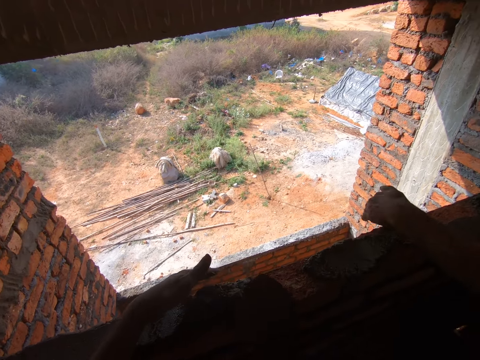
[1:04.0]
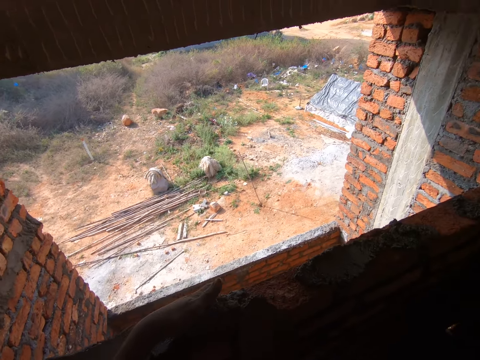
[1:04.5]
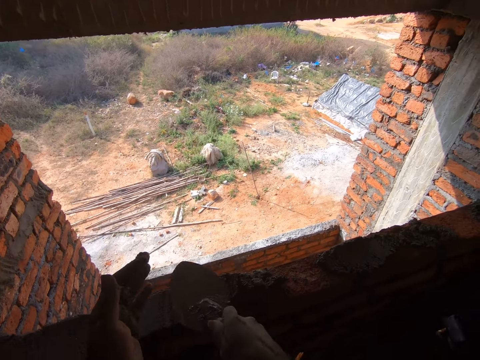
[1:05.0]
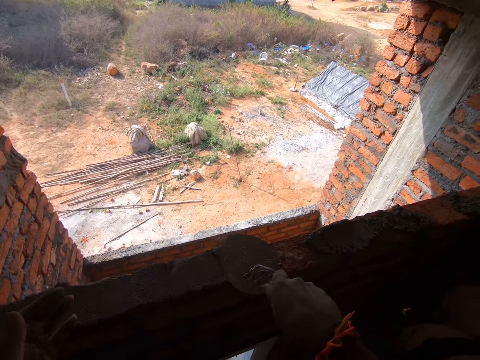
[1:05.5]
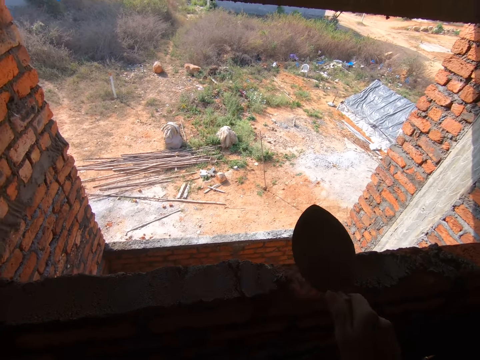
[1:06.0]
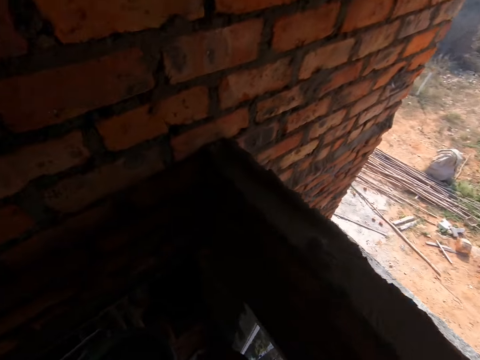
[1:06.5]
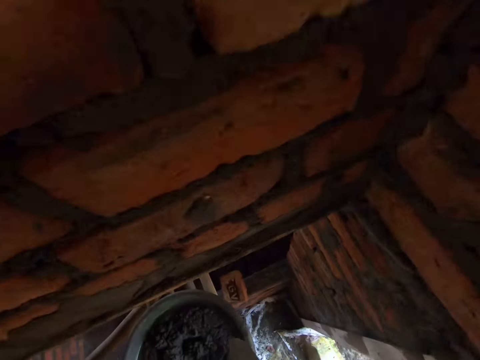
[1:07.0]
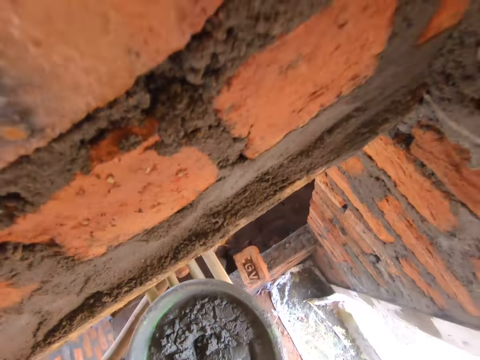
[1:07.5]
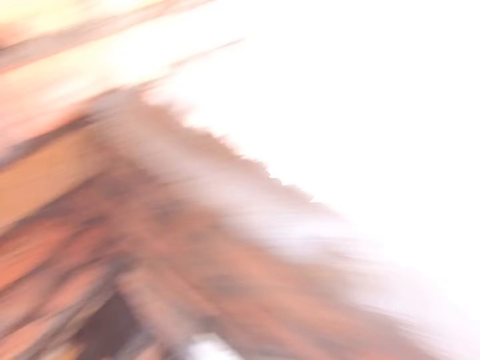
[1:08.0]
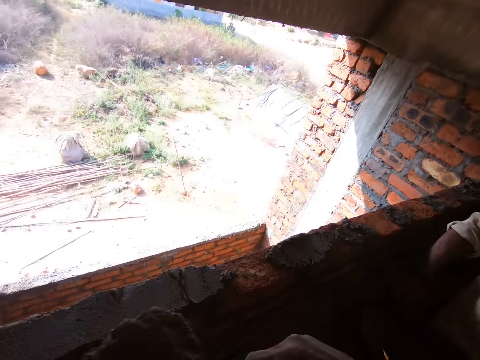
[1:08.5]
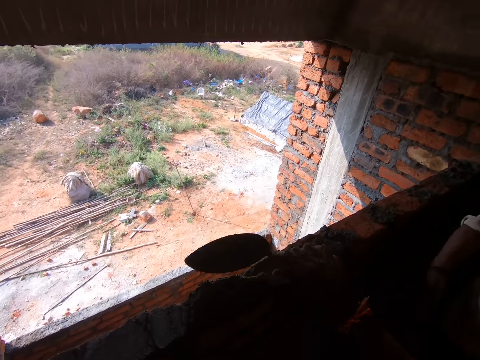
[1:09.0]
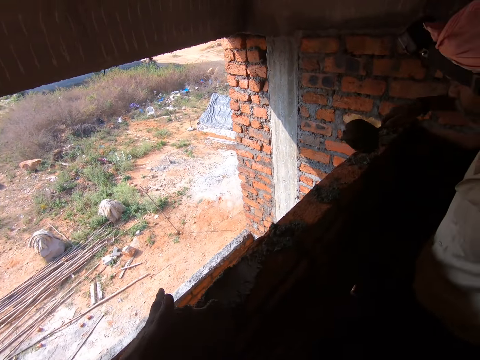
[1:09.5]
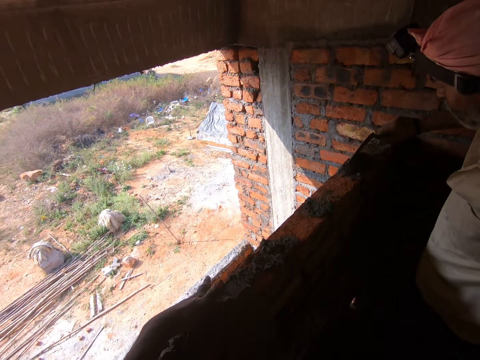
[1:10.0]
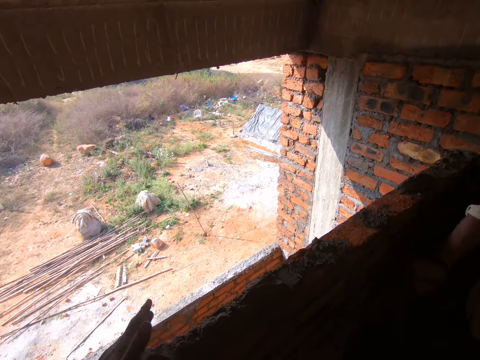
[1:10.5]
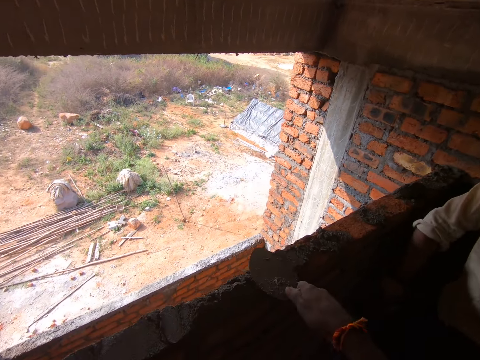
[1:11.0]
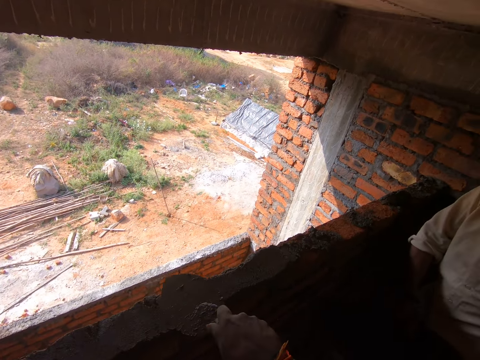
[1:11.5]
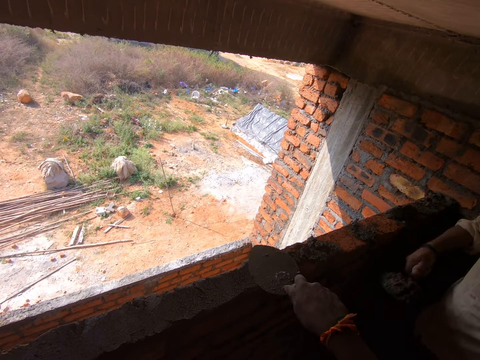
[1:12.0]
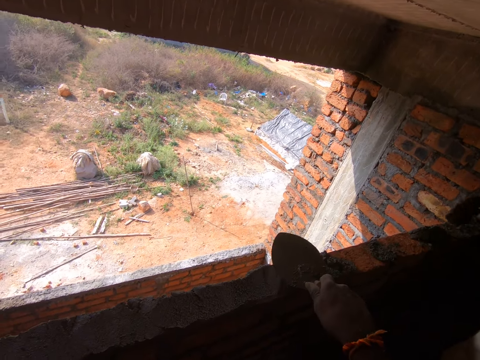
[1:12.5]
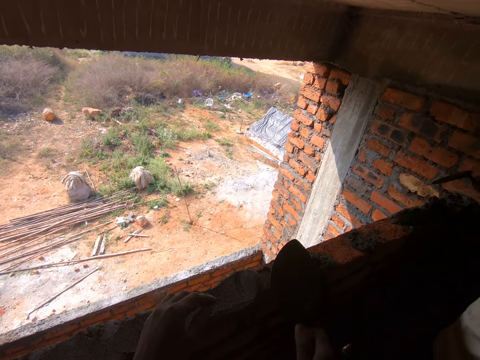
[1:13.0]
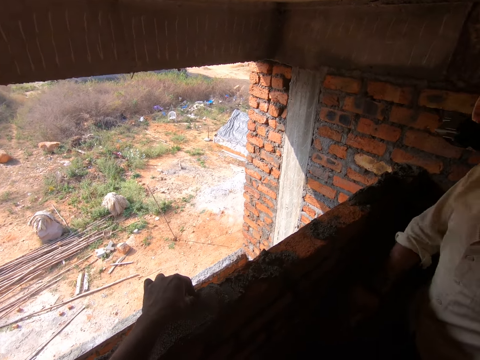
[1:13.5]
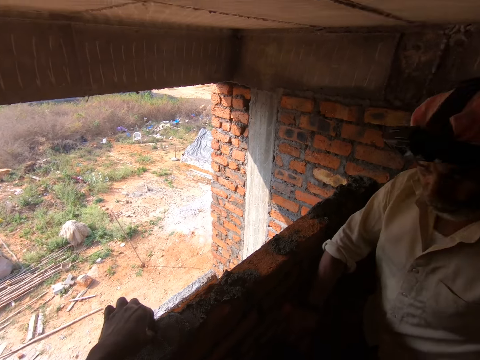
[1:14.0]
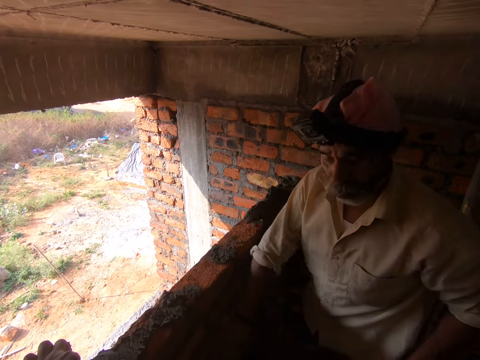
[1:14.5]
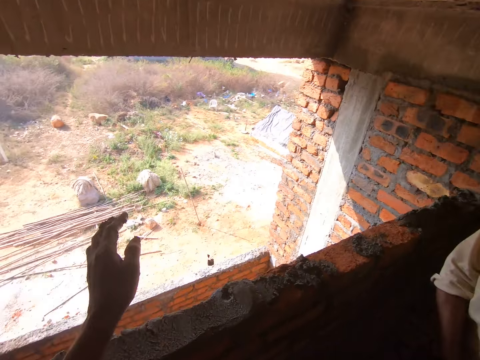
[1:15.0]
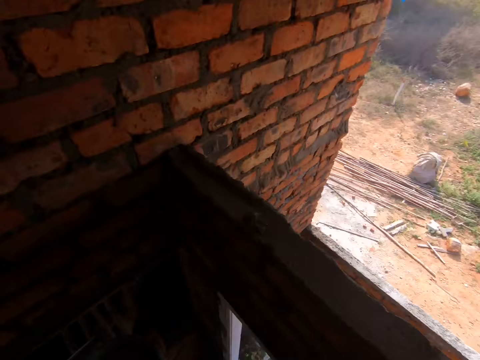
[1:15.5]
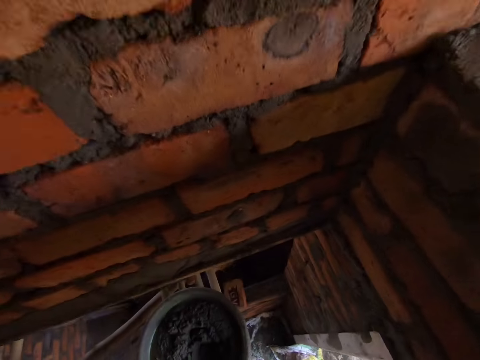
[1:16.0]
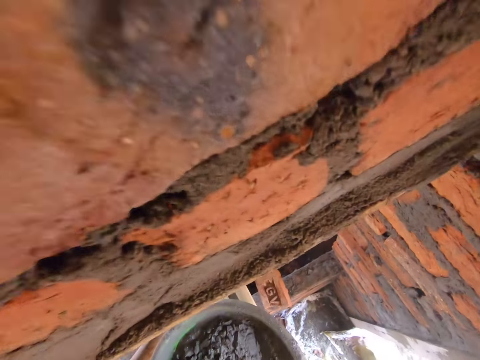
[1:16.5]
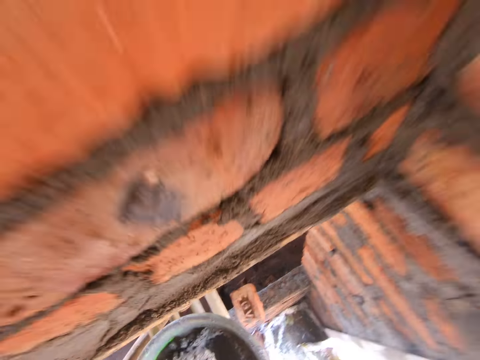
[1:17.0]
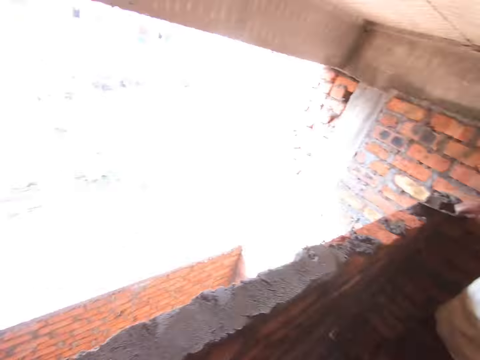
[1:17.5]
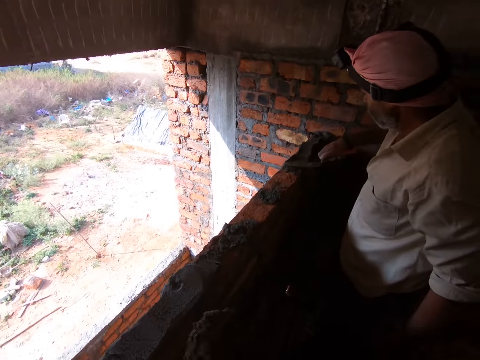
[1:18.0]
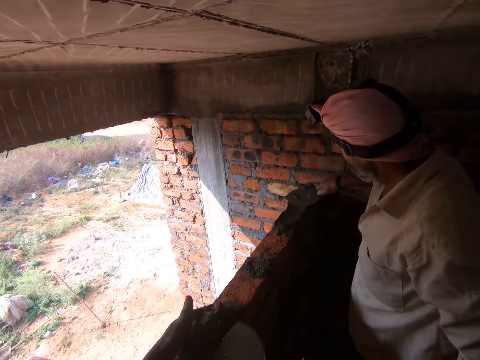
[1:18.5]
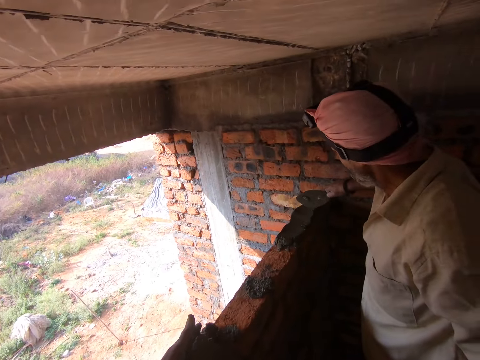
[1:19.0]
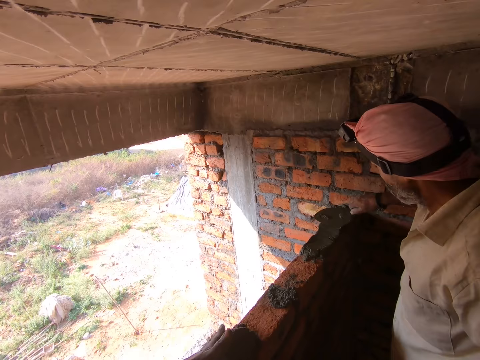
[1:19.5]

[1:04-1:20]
The camera wearer spreads the mortar on the bricks with the trowel. They scoop the mortar with the trowel. They pour the mortar on the wall. They spread the mortar on the bricks with the trowel. A man pours the mortar on the wall. The man scoops the mortar. The man pours the mortar on the wall. The camera wearer removes dirt. The man scoops the mortar with the trowel. The camera wearer throws the dirt. They scoop the mortar with the trowel. The man spreads the mortar on the wall. The camera wearer pours the mortar on the wall.

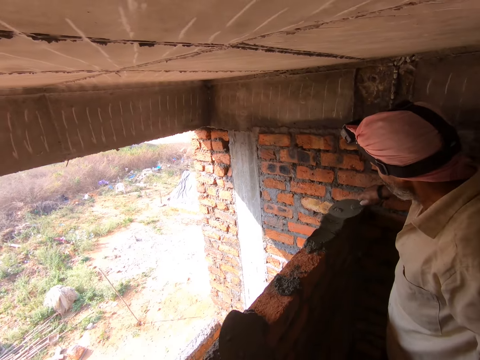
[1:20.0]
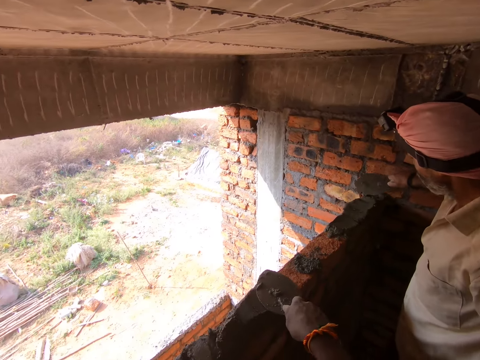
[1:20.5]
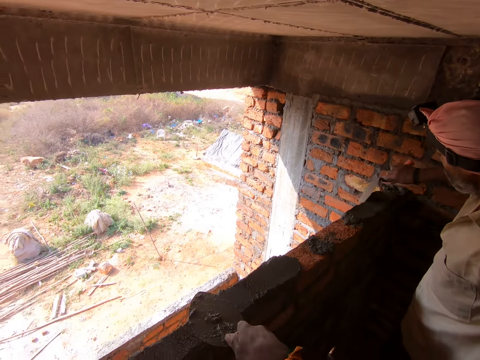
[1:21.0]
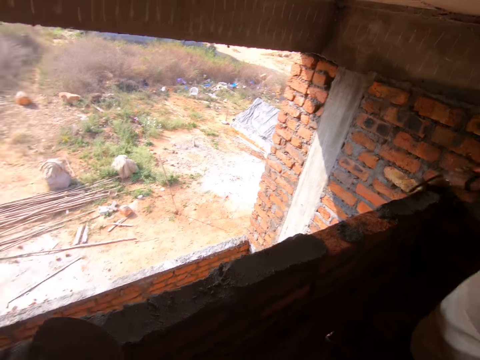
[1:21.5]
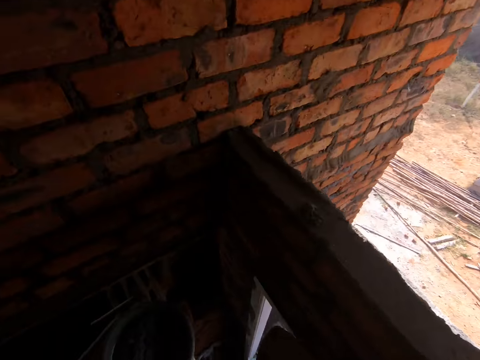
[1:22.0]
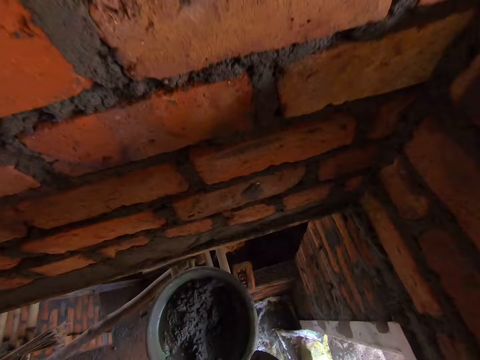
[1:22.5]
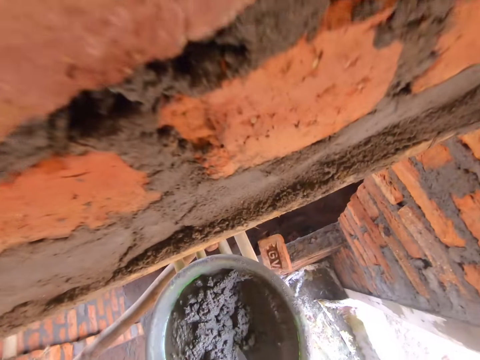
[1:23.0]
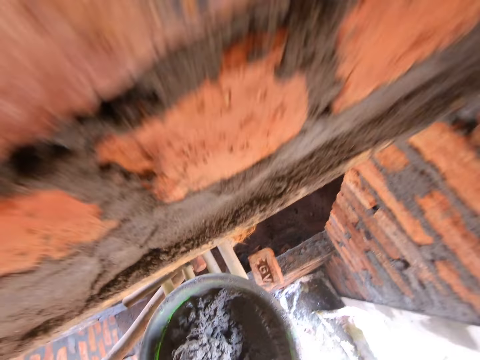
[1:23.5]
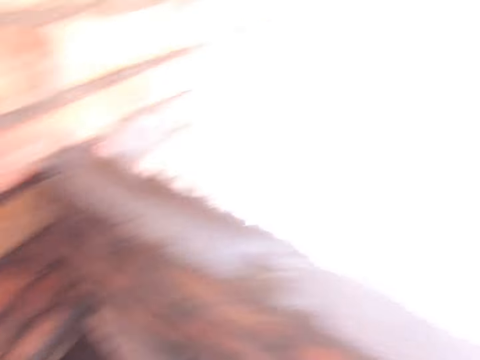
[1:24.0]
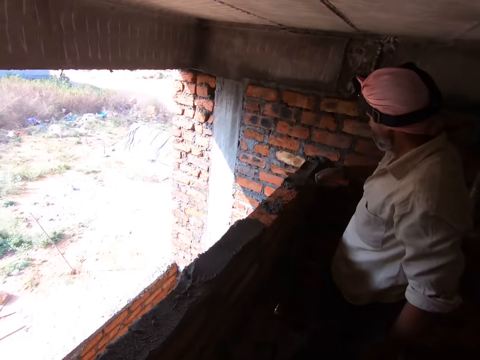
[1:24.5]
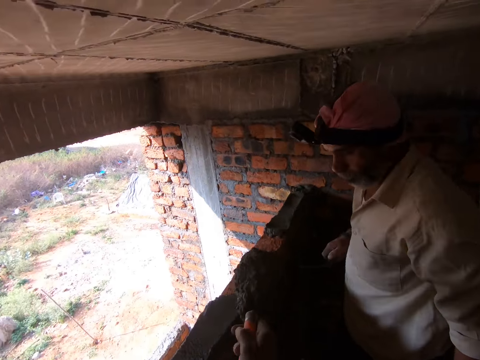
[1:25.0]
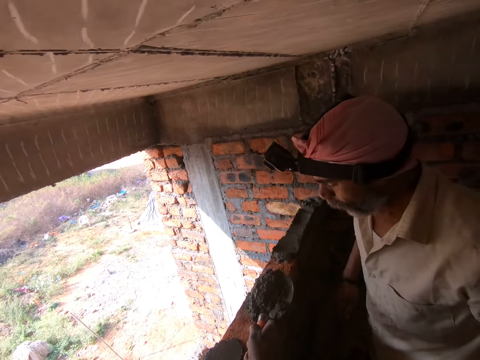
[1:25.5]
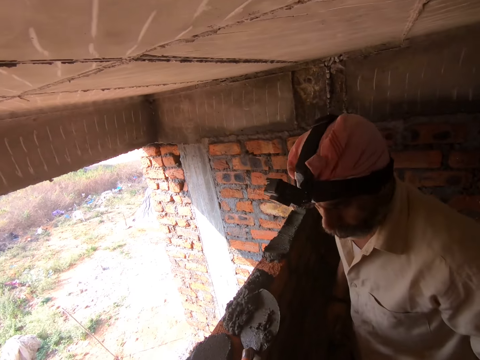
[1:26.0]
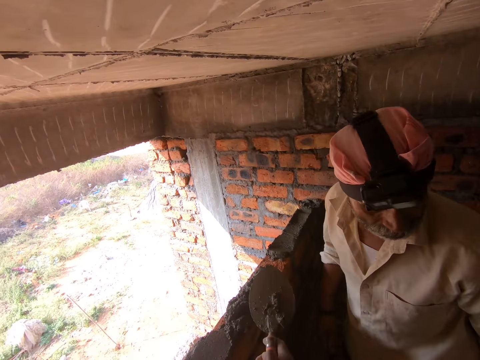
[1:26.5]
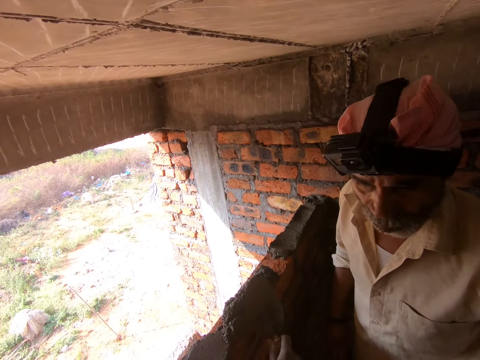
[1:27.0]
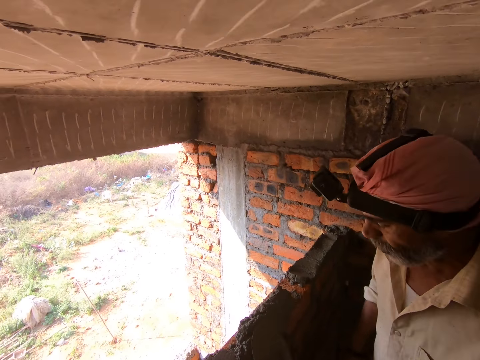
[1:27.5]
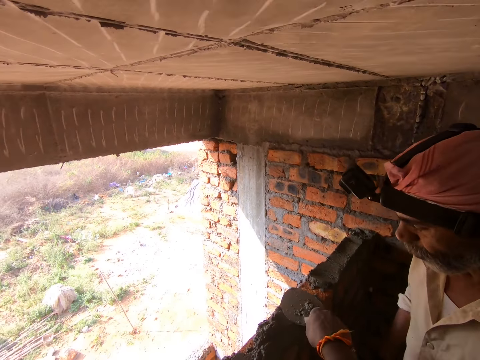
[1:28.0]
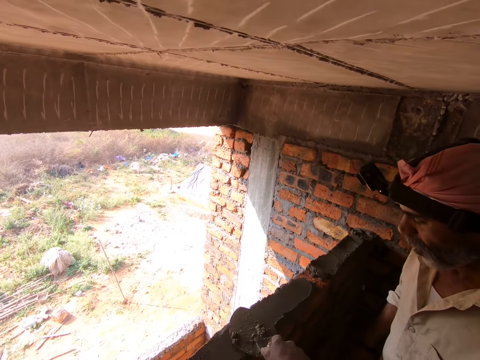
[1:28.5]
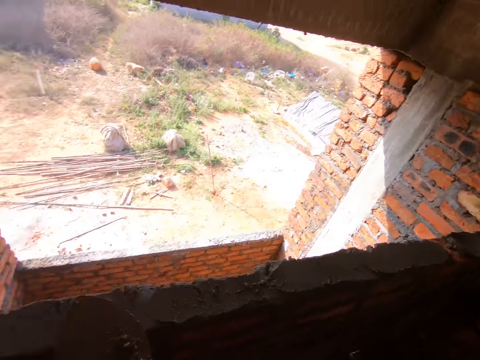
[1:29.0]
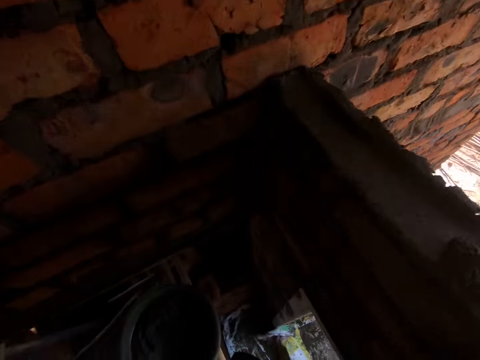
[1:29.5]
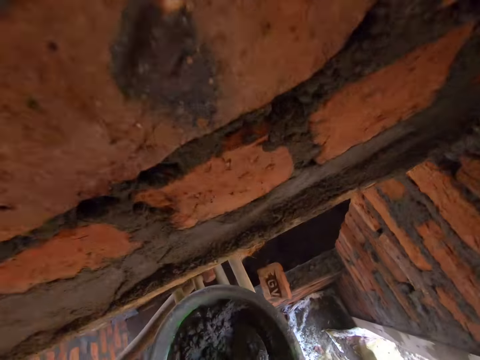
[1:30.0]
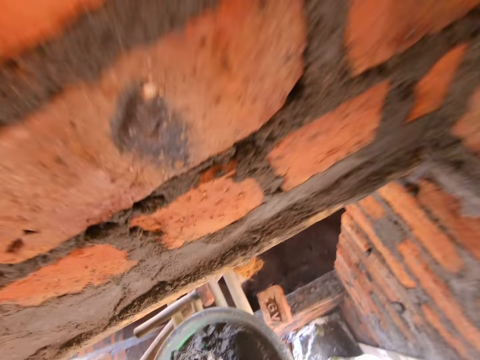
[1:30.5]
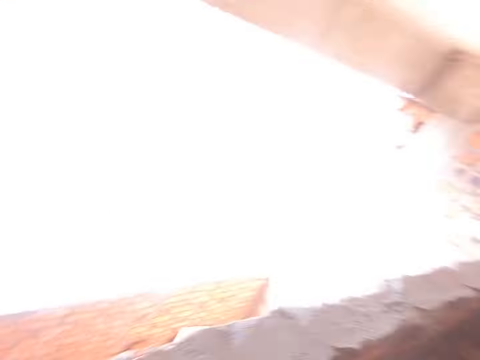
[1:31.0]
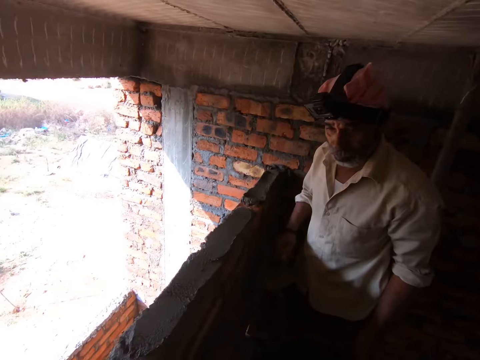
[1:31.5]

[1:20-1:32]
The camera wearer spreads the mortar on the bricks. A man levels the mortar on the wall. The camera wearer levels the mortar on the wall. They scoop the mortar with the trowel. They pour the mortar on the wall. The man stares at the mortar. The camera wearer spreads the mortar on the wall. They scoop the mortar with the trowel.
